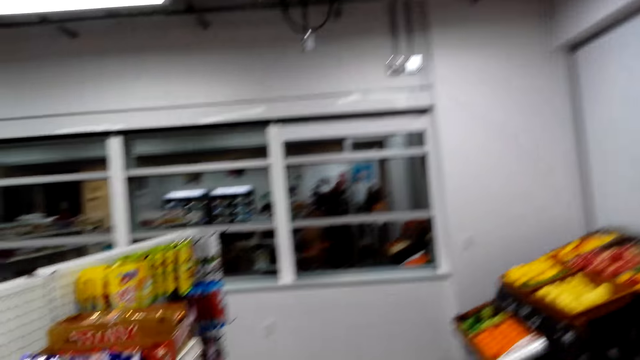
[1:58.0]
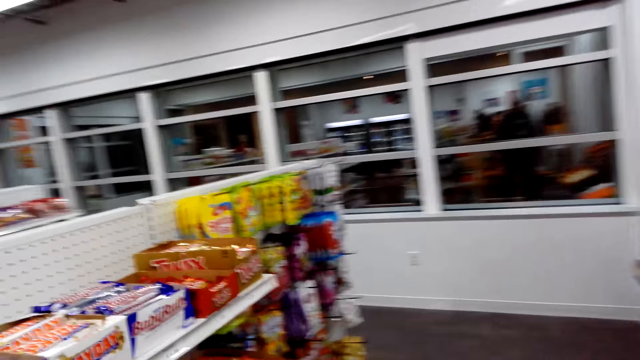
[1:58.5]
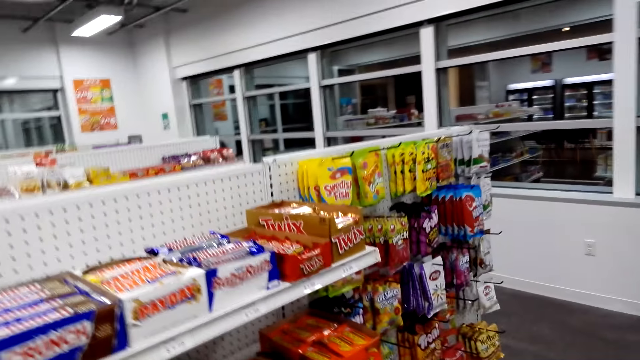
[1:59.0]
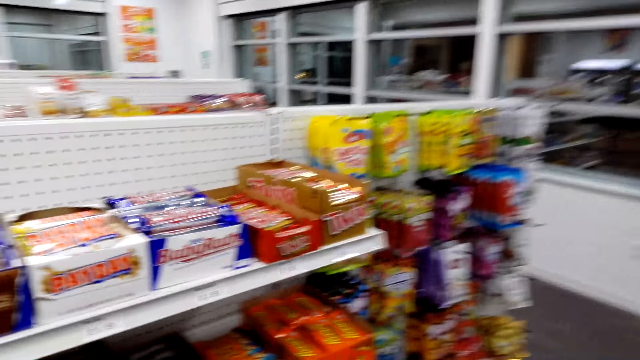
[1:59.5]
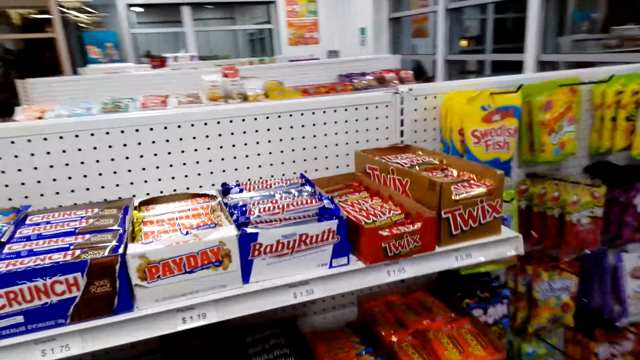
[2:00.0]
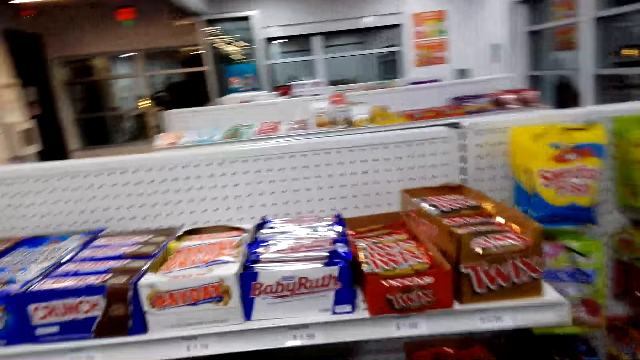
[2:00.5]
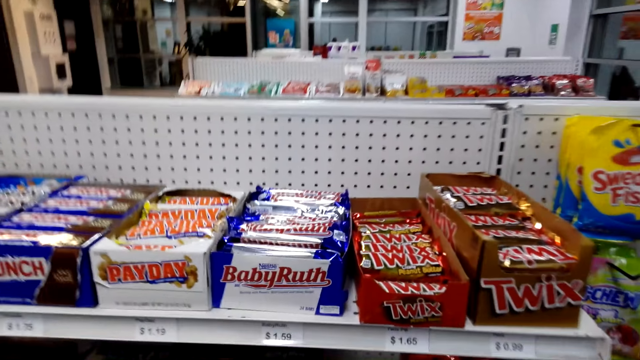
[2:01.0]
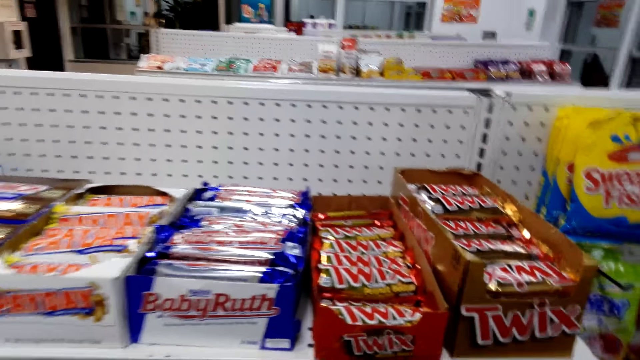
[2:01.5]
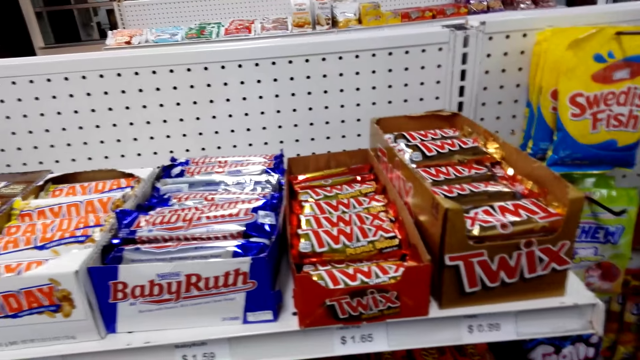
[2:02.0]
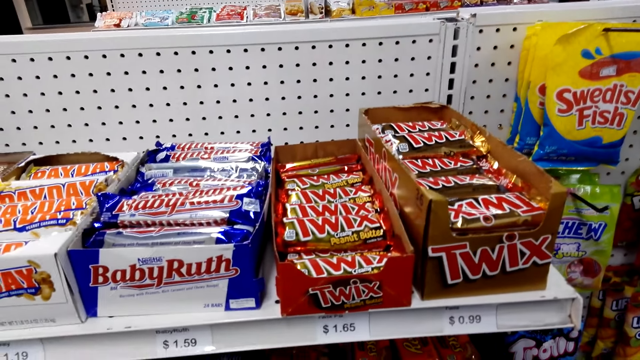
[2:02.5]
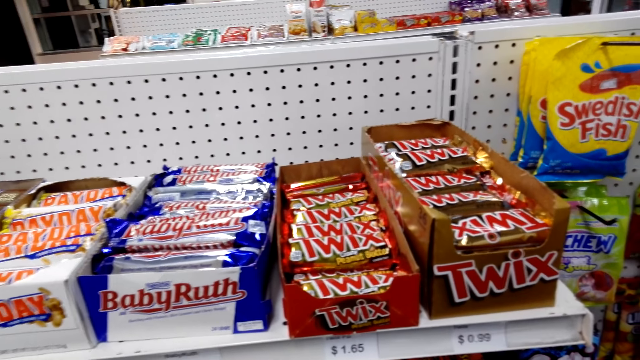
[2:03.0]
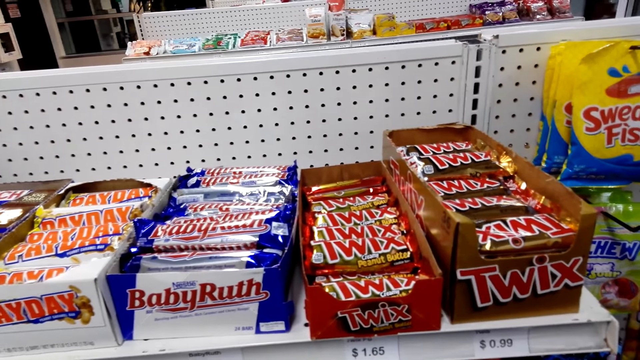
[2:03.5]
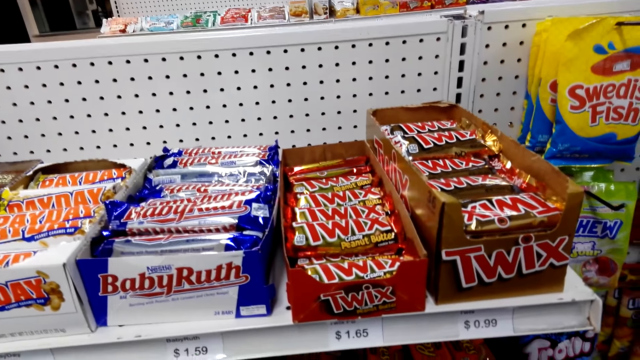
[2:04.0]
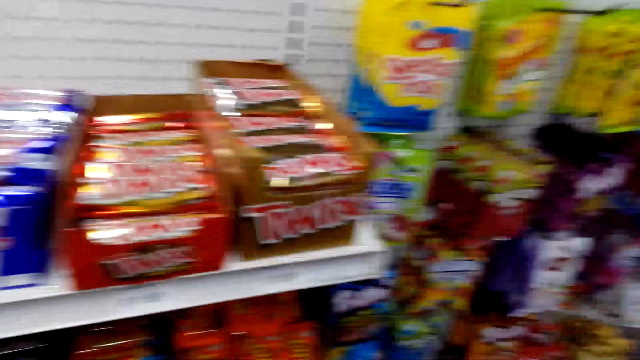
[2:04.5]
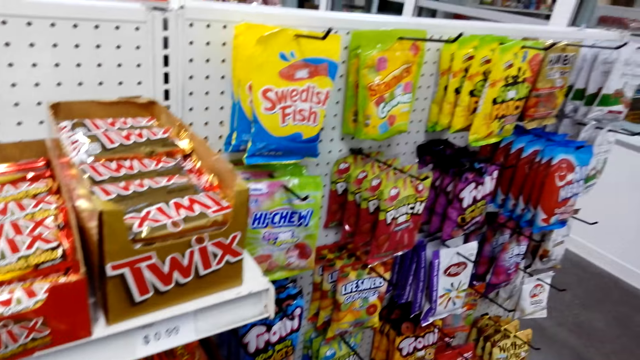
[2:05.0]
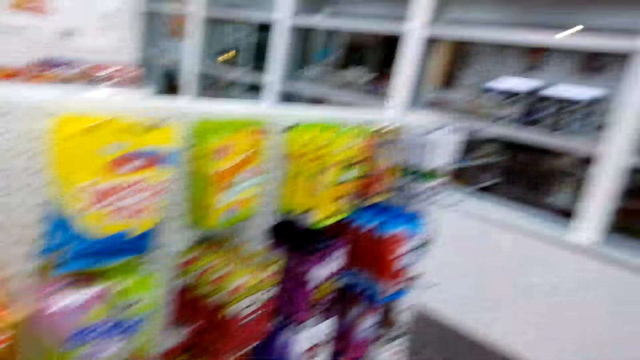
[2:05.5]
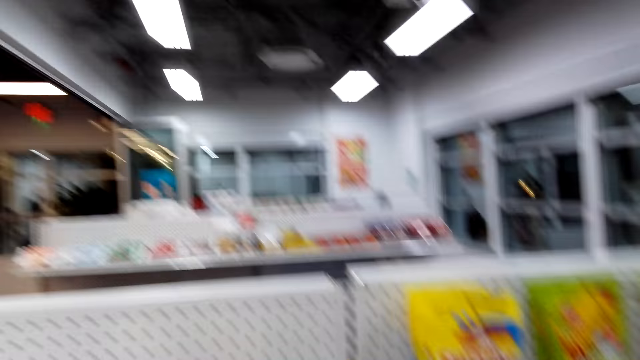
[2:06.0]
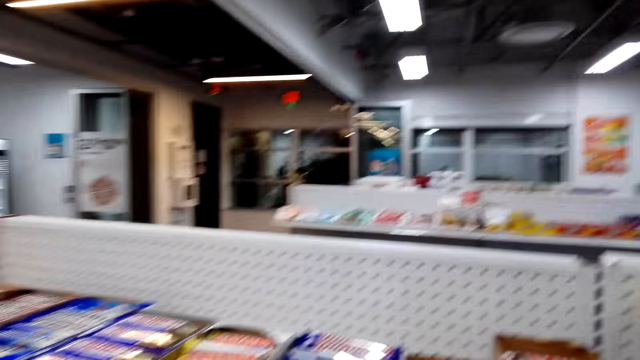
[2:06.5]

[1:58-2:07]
The camera wearer looks around.

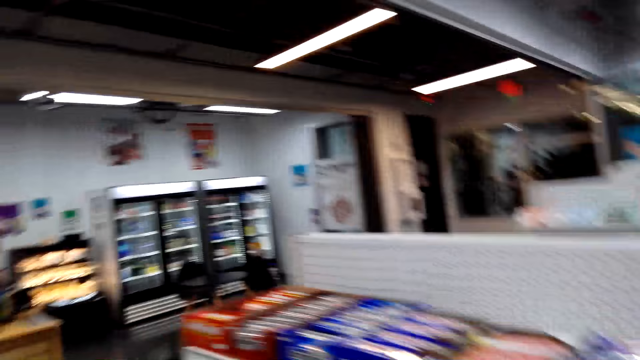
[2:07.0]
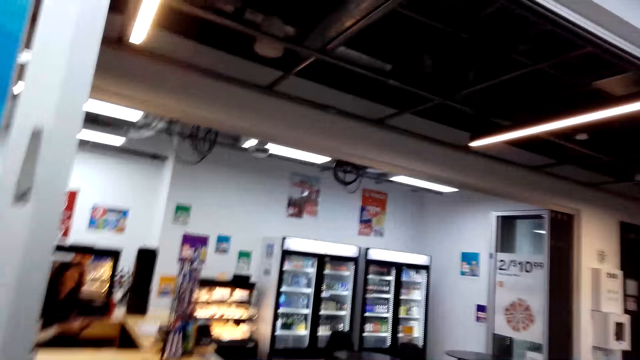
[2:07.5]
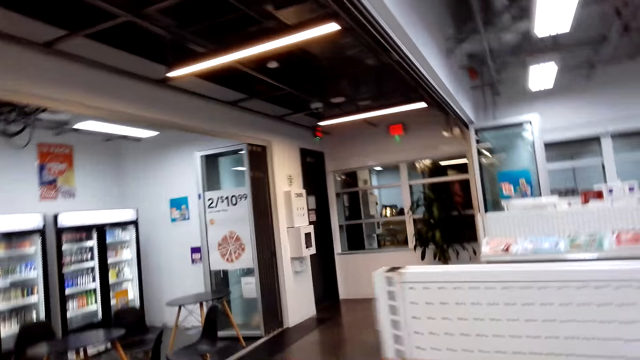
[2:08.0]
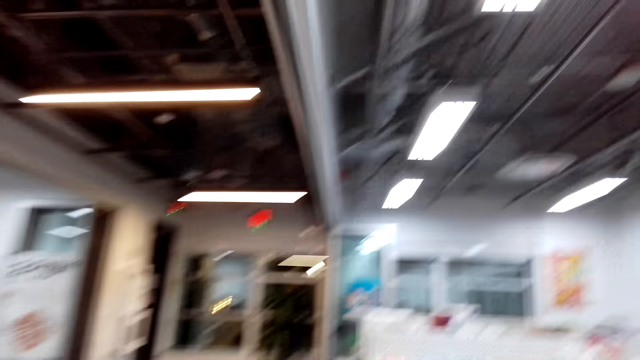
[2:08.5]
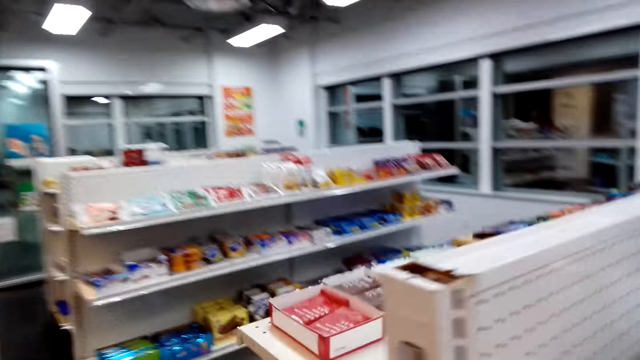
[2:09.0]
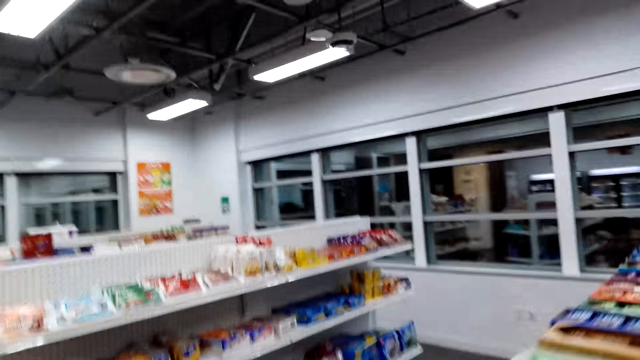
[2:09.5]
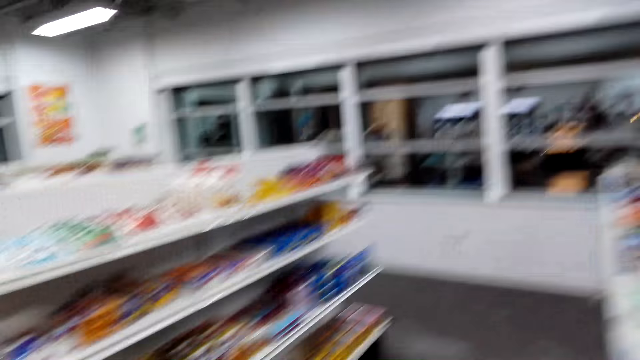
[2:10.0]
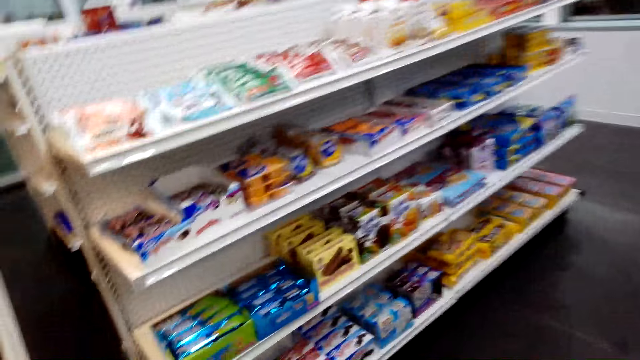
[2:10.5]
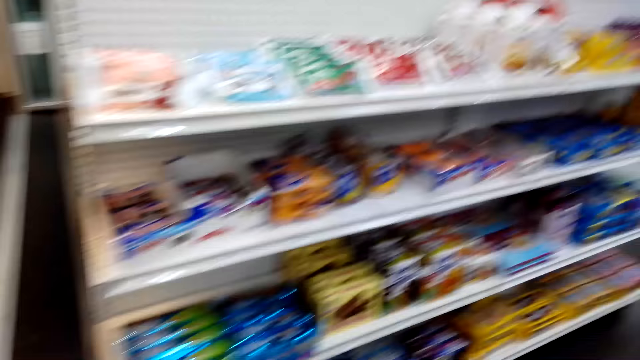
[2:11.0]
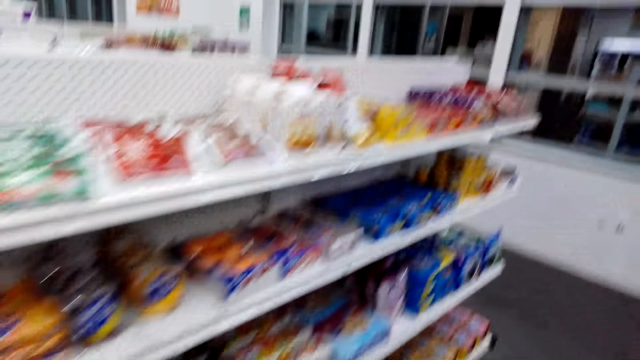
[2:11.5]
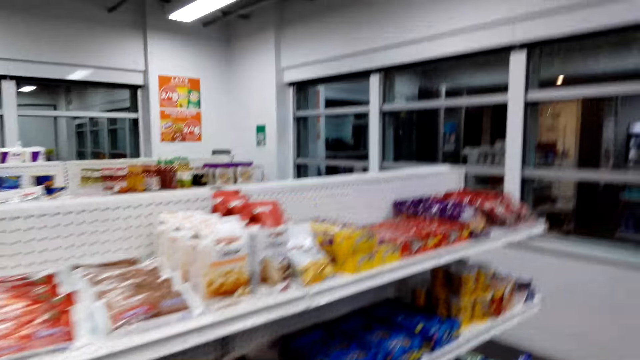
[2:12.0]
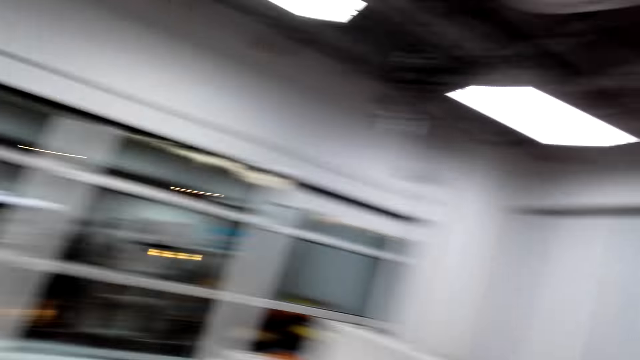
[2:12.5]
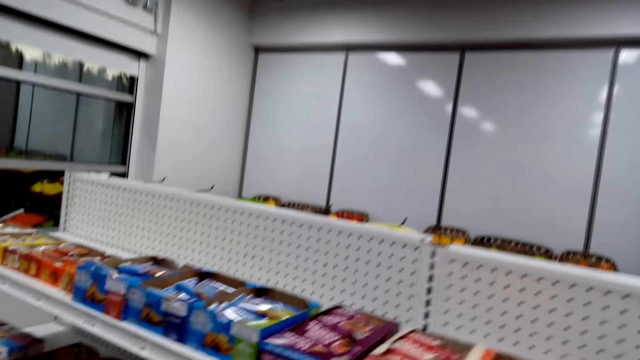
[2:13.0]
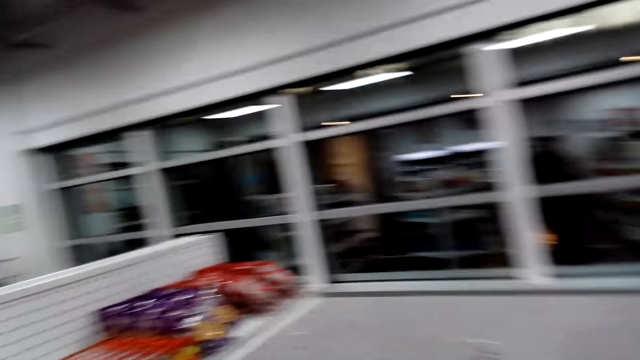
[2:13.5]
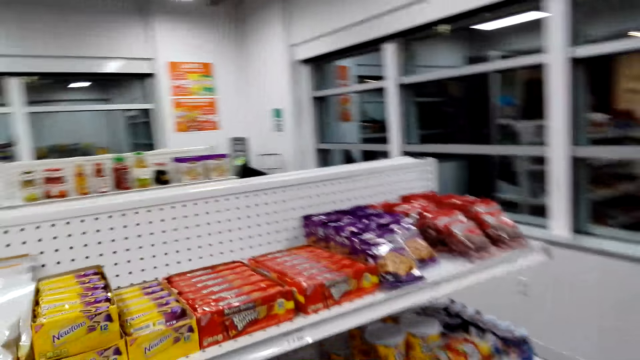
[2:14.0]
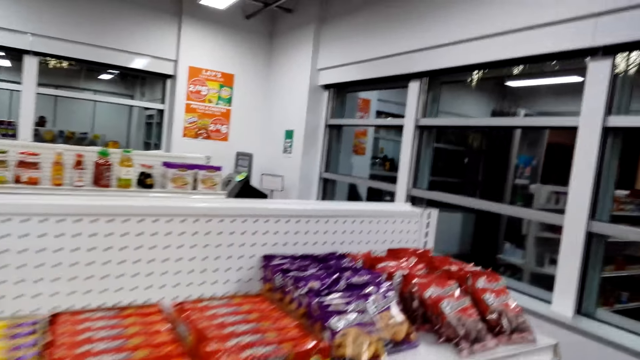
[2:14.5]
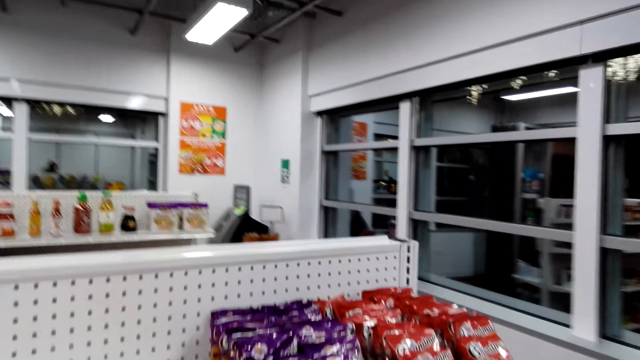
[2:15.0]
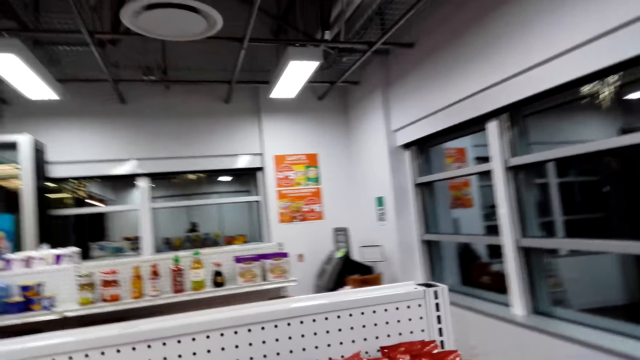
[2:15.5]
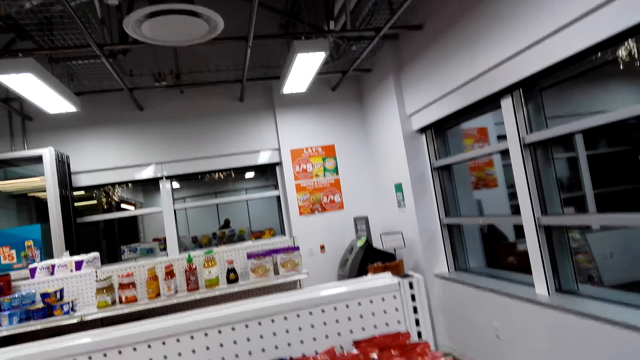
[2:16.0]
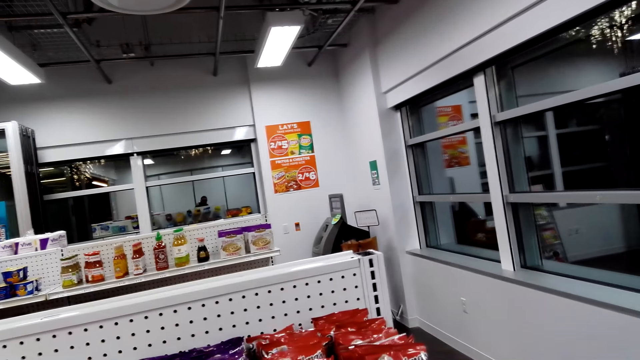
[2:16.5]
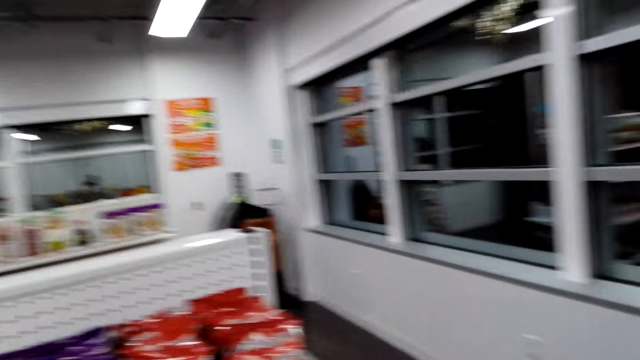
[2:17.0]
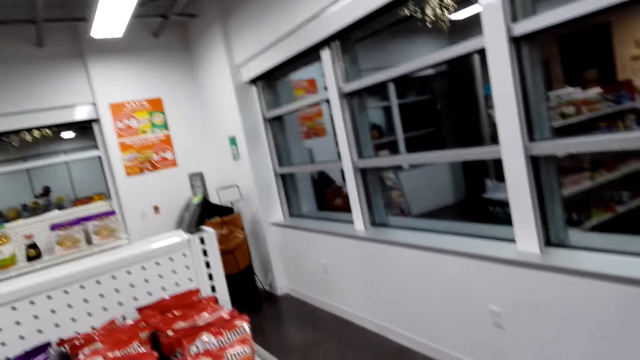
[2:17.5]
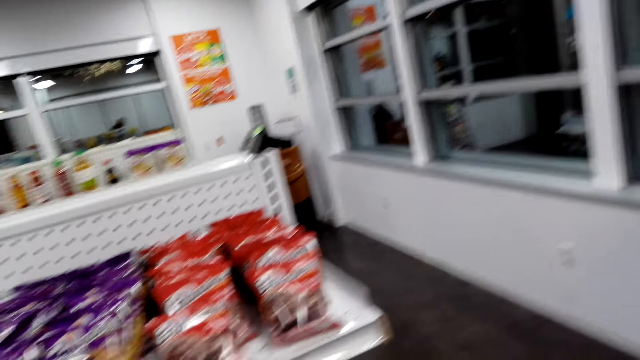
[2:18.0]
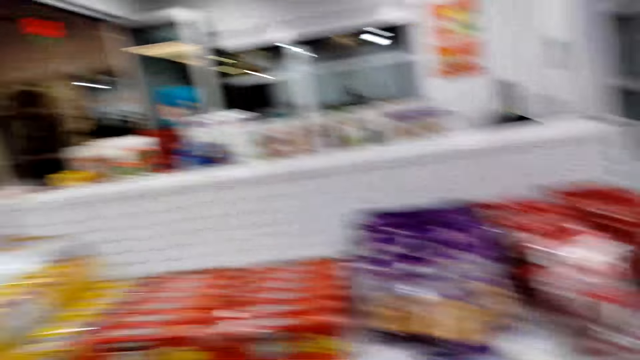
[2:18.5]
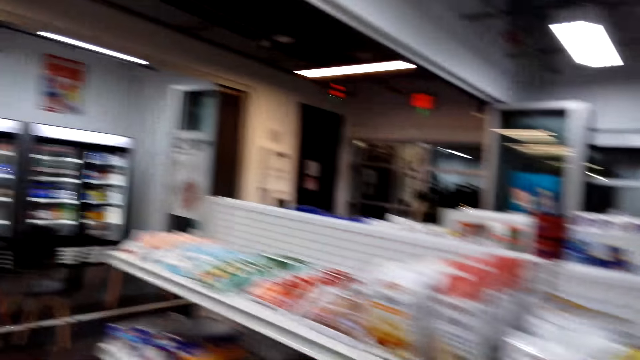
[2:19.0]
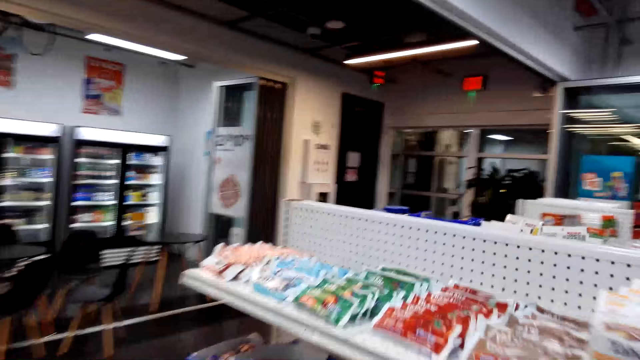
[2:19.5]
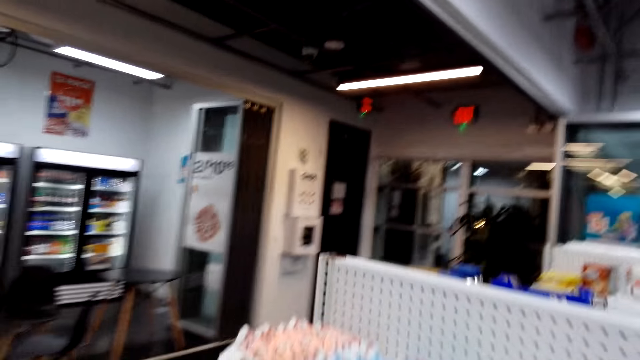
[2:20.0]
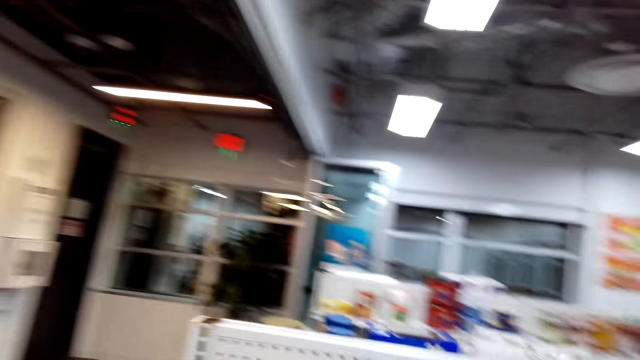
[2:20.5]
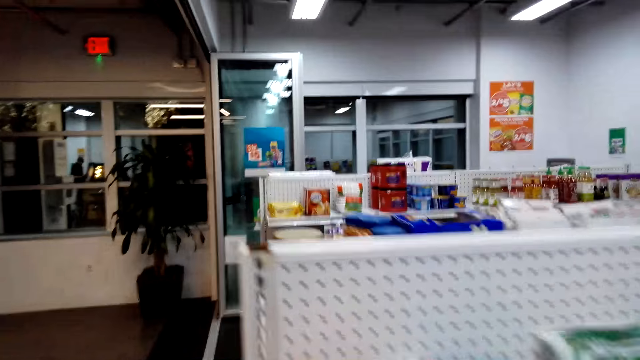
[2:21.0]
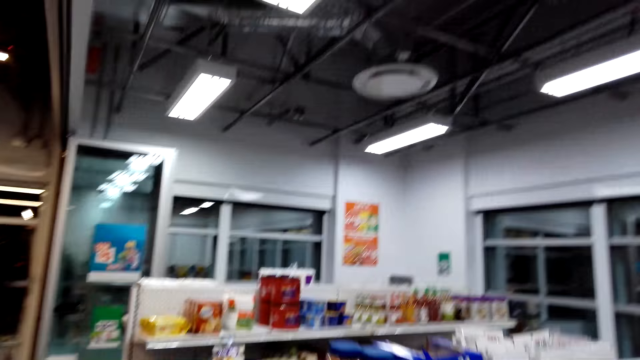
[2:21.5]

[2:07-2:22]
The camera wearer walks around. They look around. They walk around.
